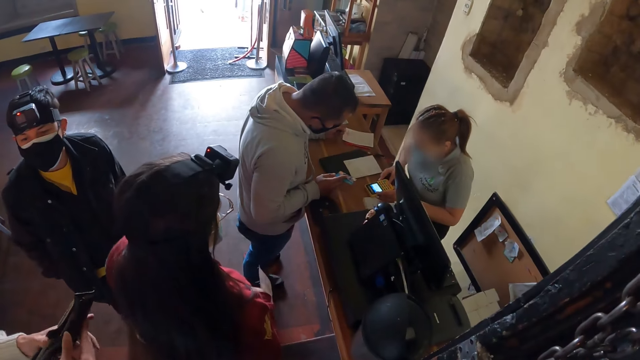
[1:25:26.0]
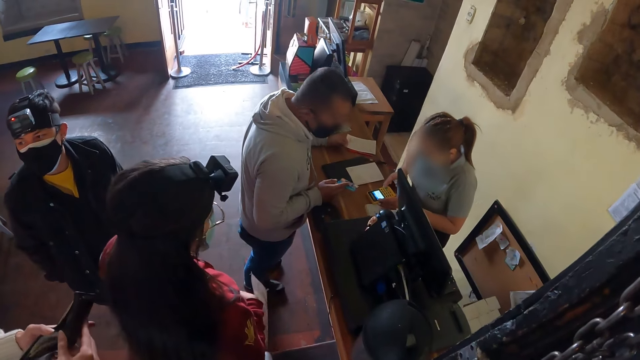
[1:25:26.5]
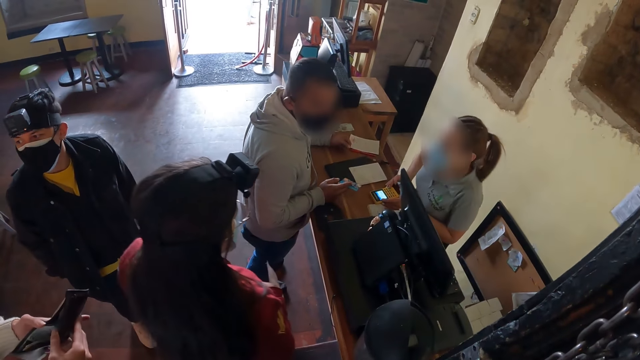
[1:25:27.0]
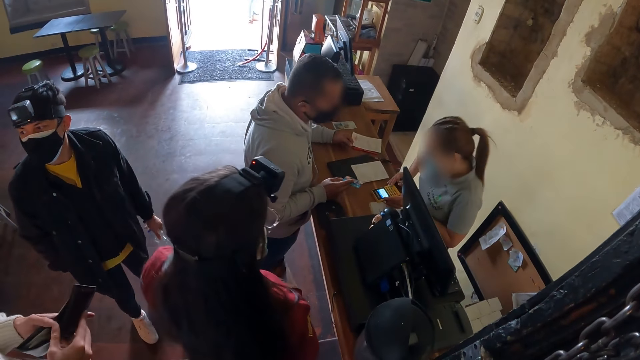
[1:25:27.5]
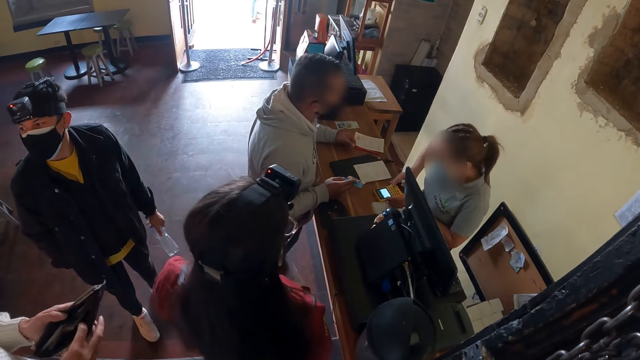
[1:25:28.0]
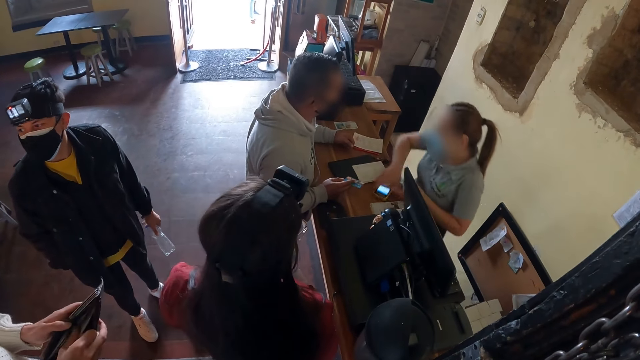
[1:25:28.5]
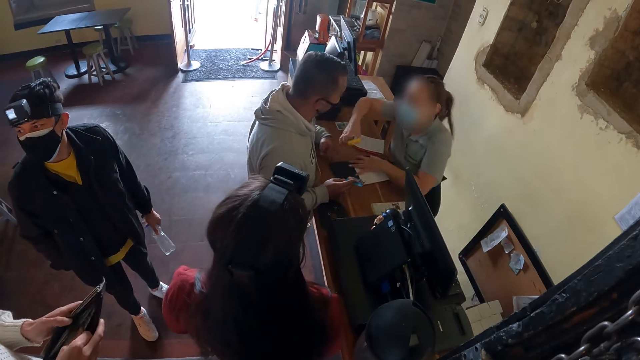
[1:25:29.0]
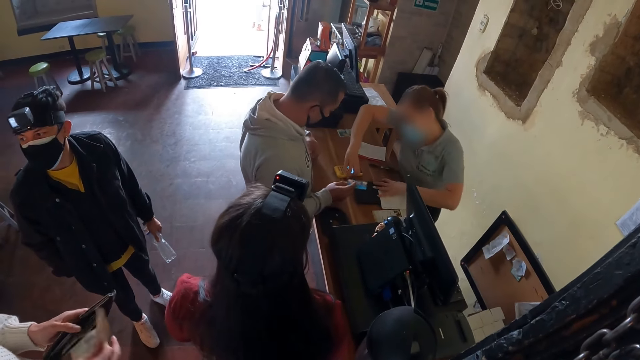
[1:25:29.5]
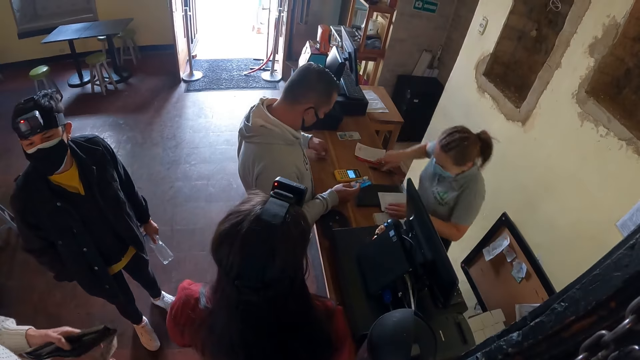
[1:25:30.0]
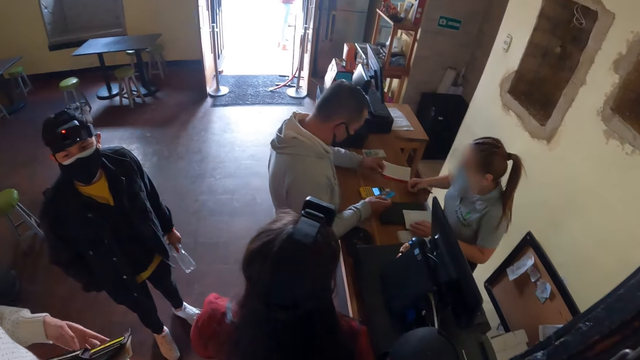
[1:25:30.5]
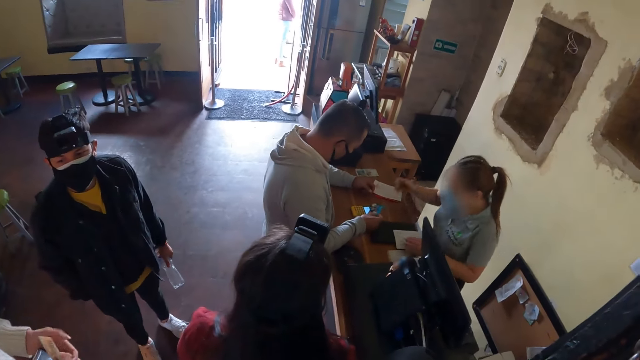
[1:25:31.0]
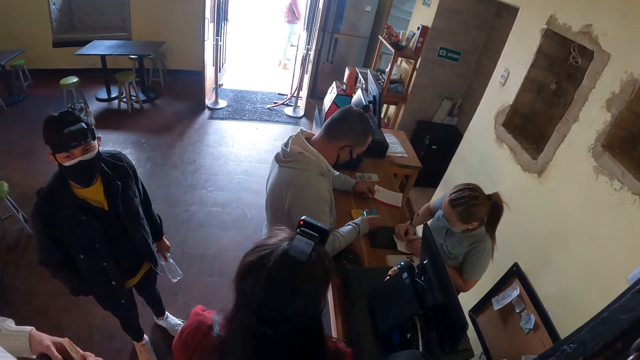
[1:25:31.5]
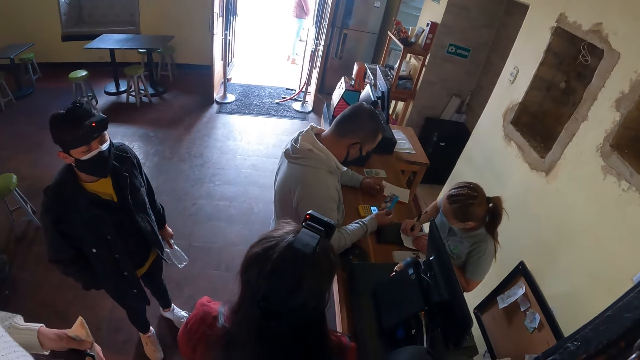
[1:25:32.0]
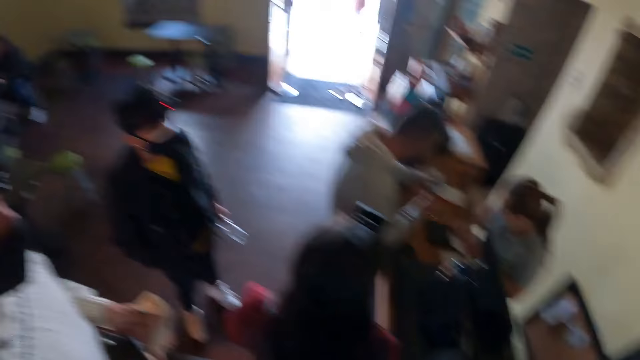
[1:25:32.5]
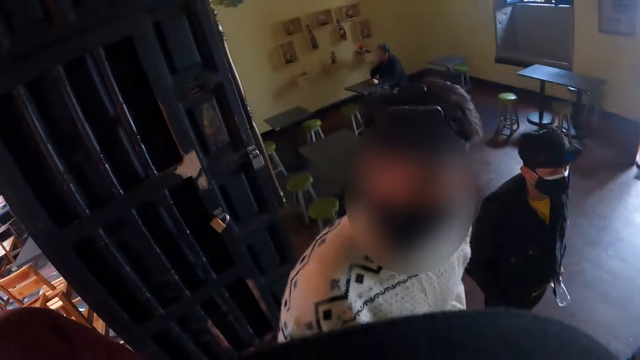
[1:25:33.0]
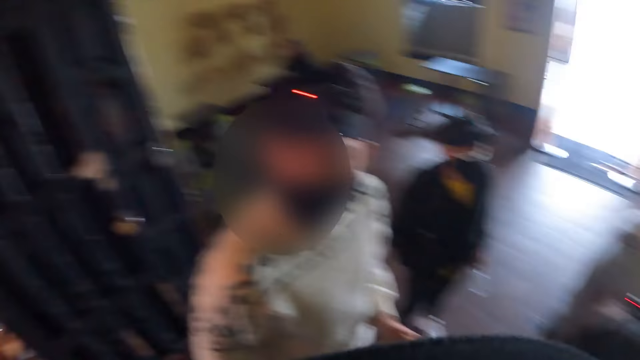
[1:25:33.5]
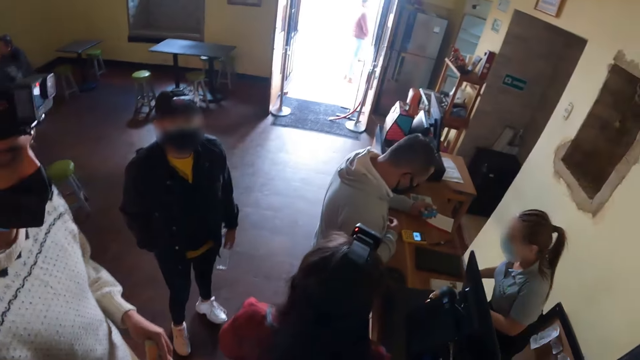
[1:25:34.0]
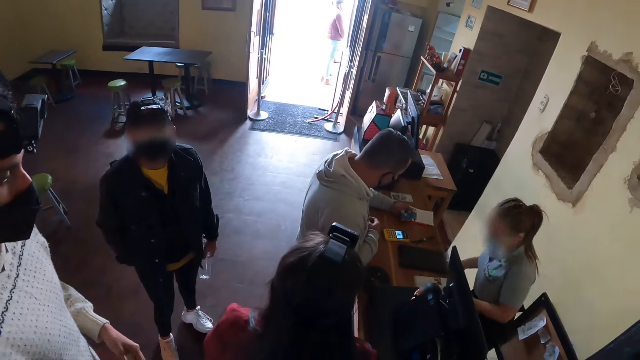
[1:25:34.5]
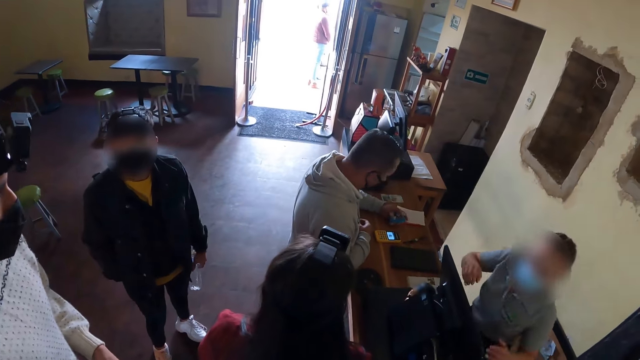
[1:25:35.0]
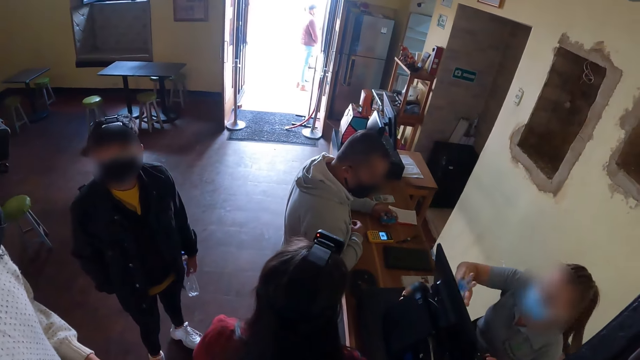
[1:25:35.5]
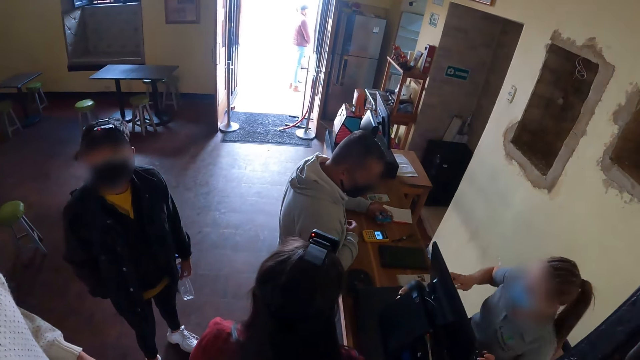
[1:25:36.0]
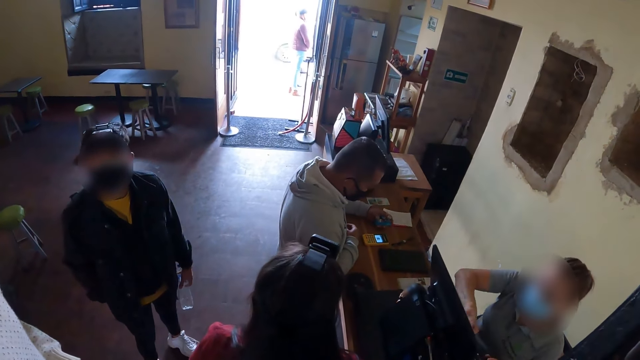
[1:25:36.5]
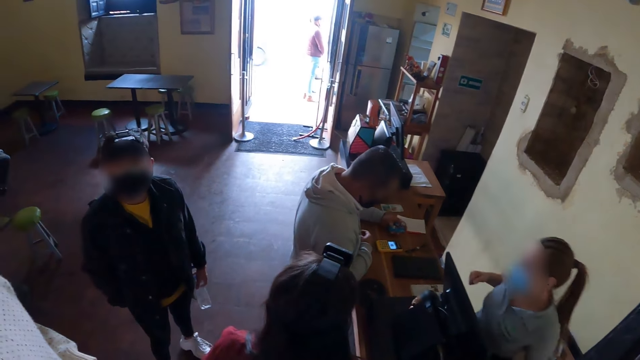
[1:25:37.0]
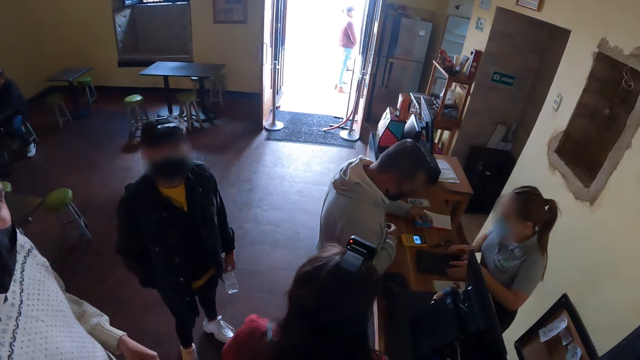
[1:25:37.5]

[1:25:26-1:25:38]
The camera wearer looks at a man. They look around the house.

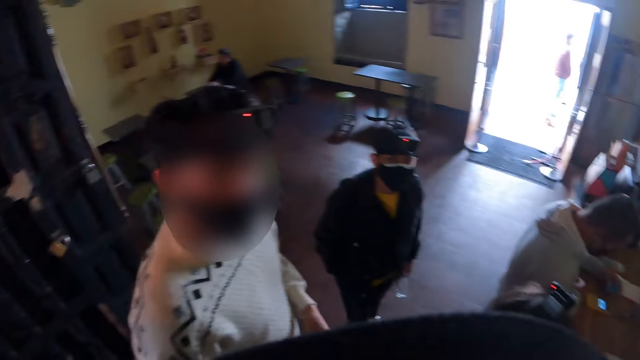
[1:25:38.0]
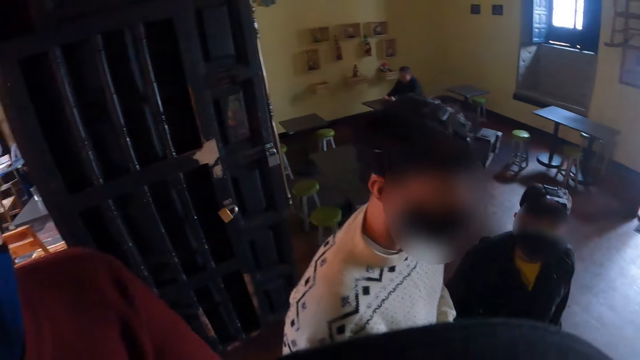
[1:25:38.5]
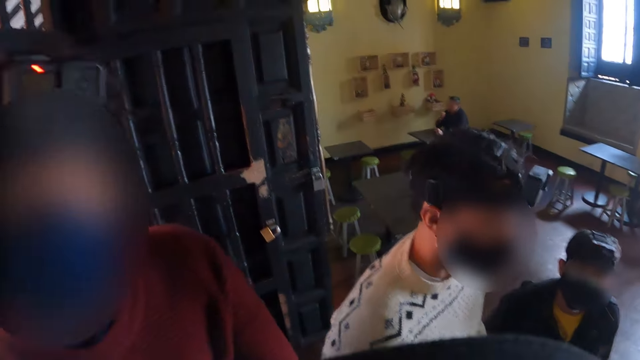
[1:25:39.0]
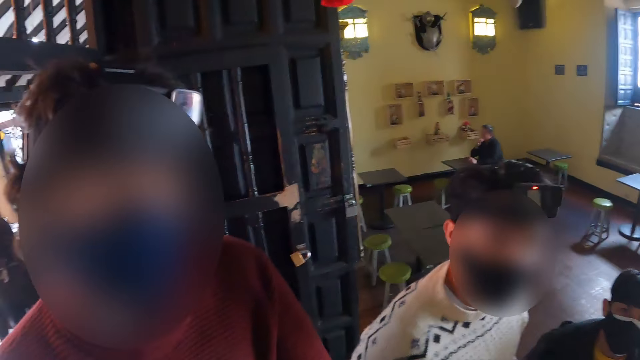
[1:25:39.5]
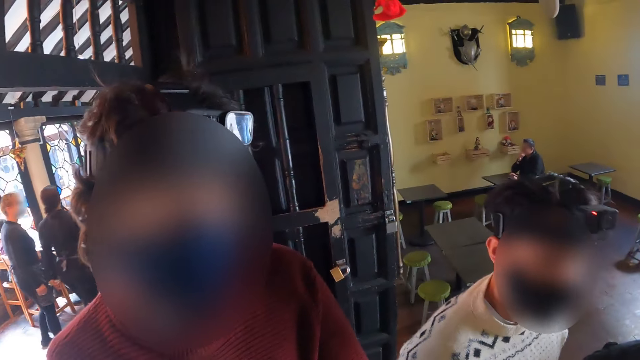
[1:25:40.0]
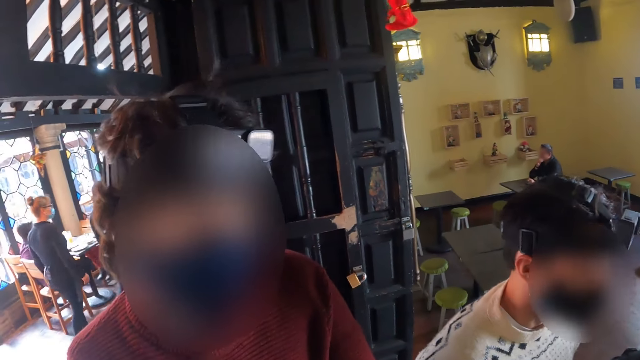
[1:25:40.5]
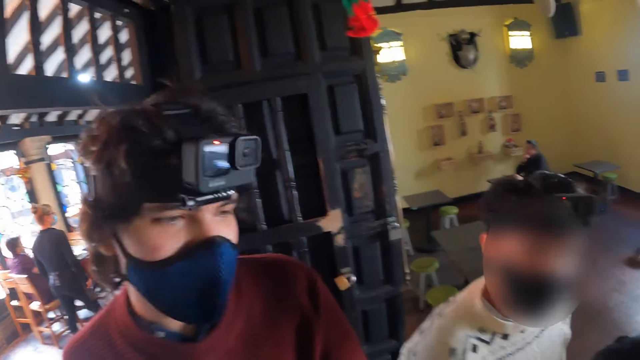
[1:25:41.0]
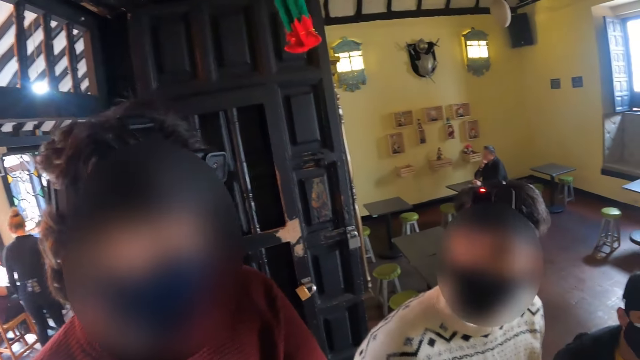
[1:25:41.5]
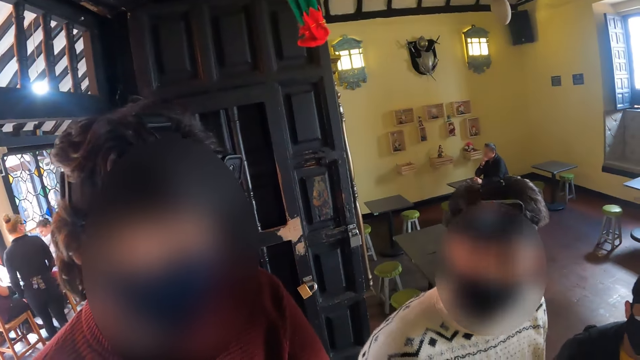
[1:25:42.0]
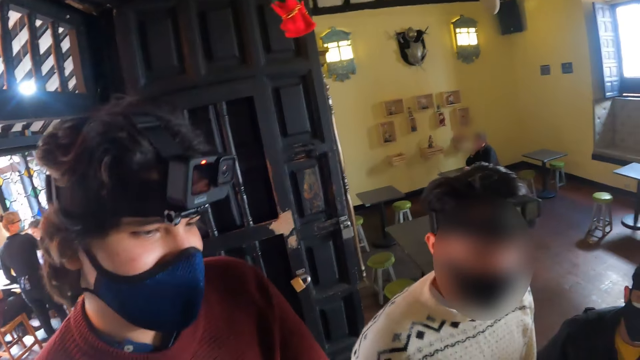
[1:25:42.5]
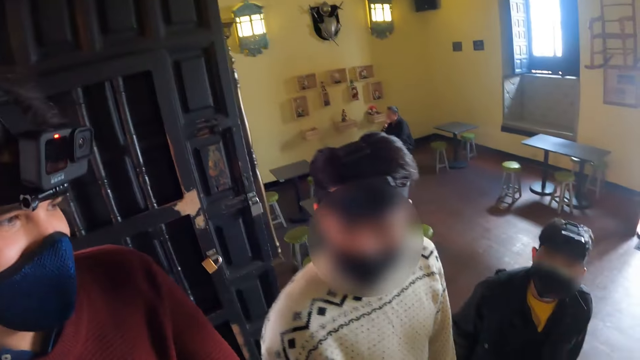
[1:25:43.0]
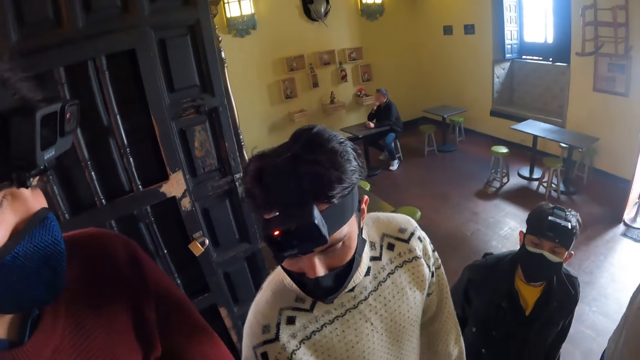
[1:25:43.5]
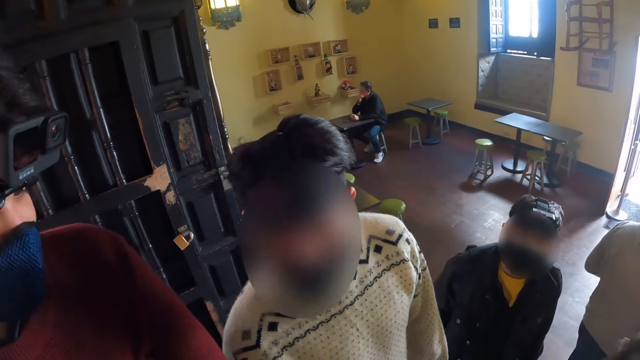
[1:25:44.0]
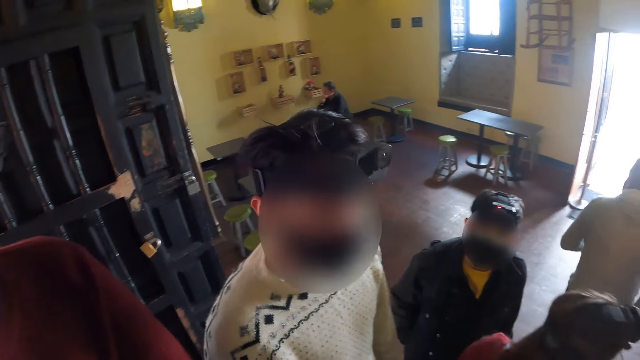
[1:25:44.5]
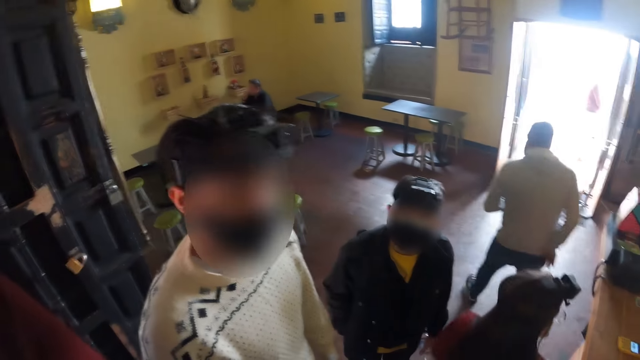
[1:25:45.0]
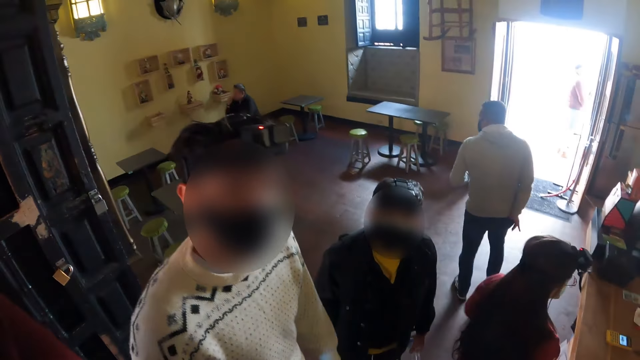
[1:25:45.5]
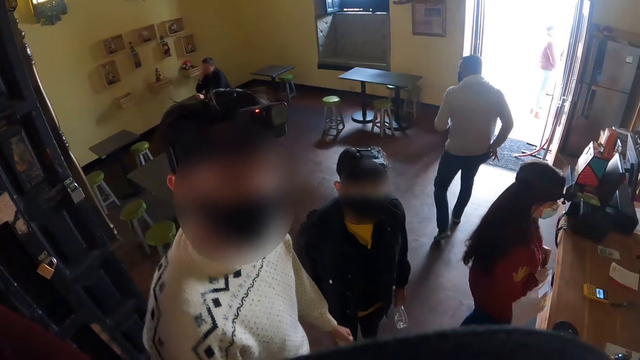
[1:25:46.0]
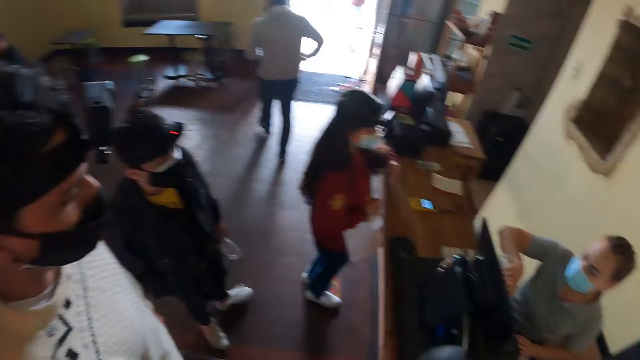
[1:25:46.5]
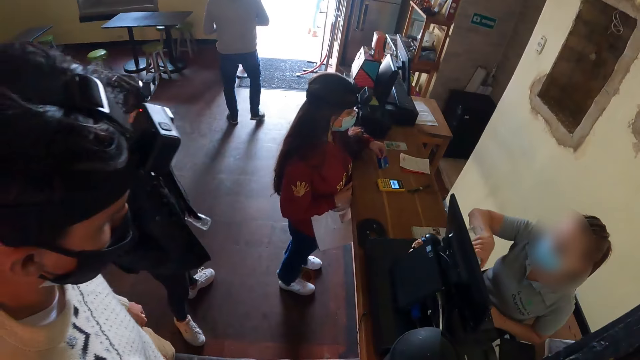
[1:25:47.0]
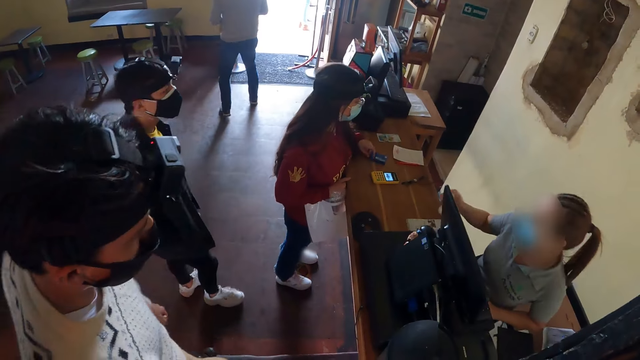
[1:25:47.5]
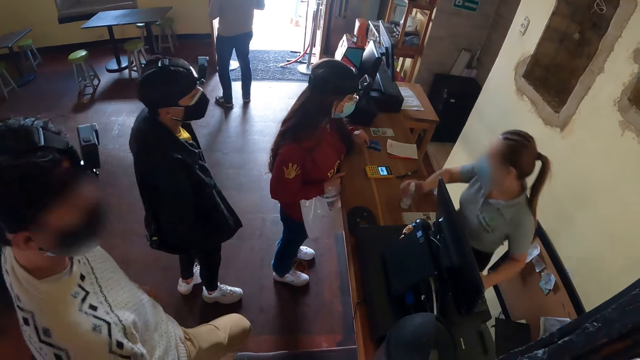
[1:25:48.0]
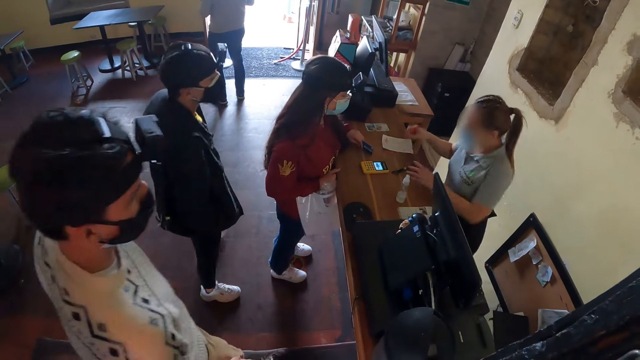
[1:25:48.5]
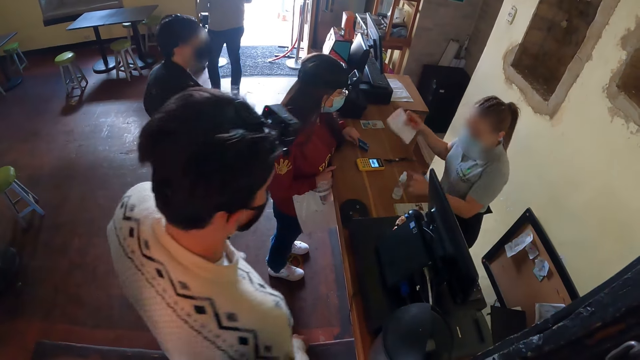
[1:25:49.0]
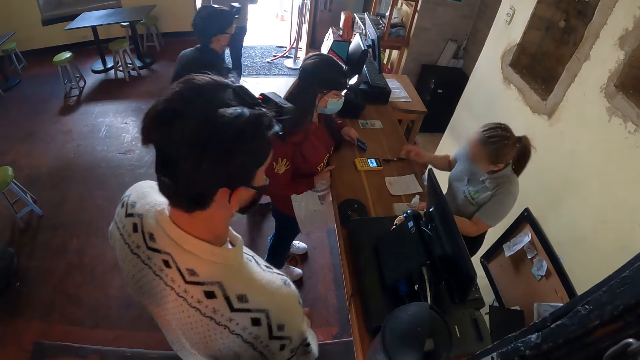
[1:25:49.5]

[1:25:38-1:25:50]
The camera wearer looks at a man. They look at another man. A woman looks at the computer.
